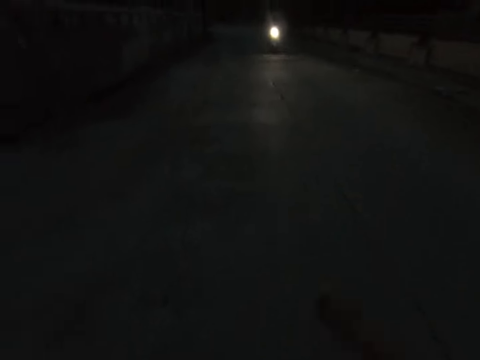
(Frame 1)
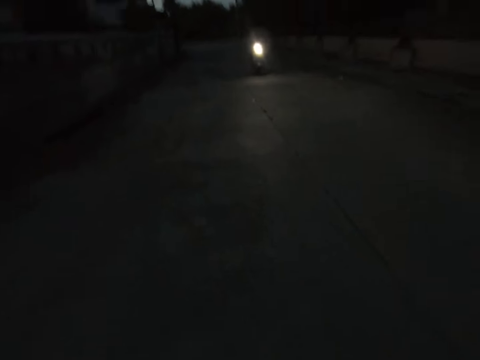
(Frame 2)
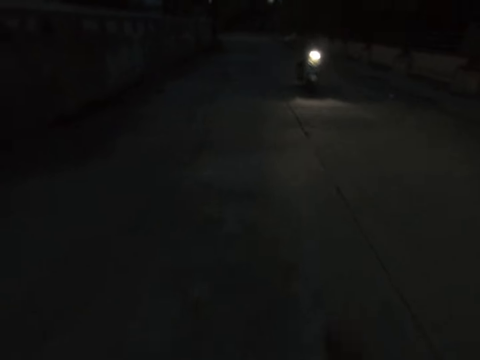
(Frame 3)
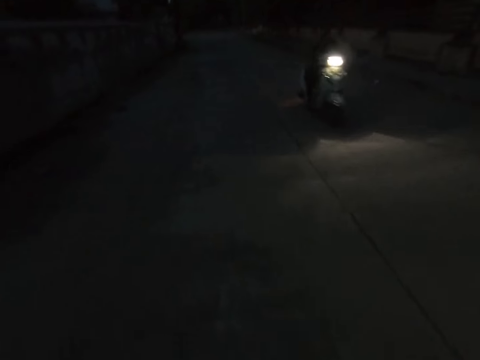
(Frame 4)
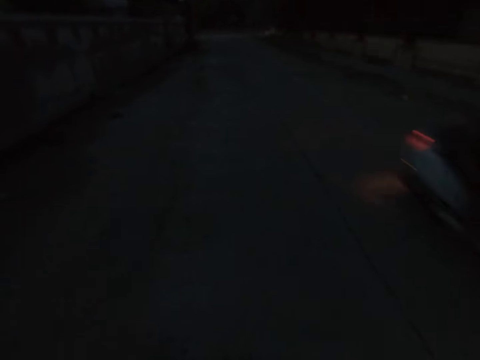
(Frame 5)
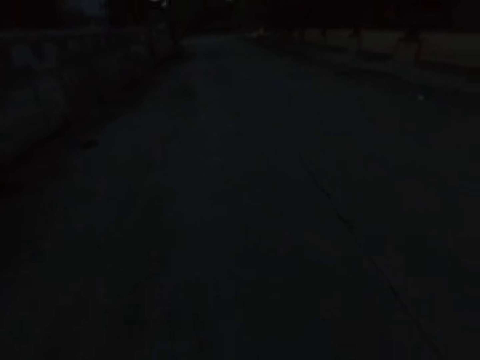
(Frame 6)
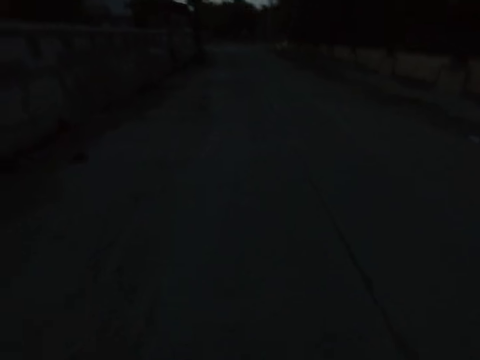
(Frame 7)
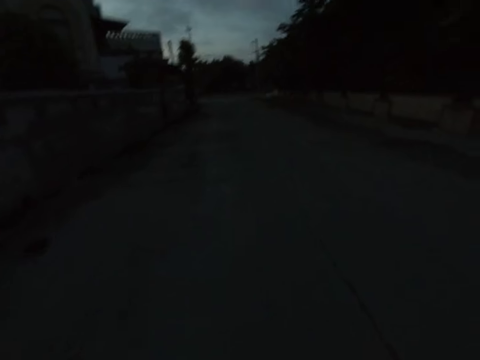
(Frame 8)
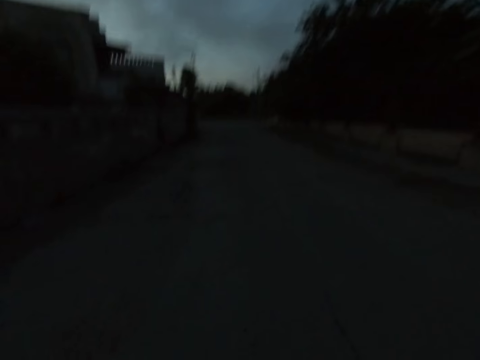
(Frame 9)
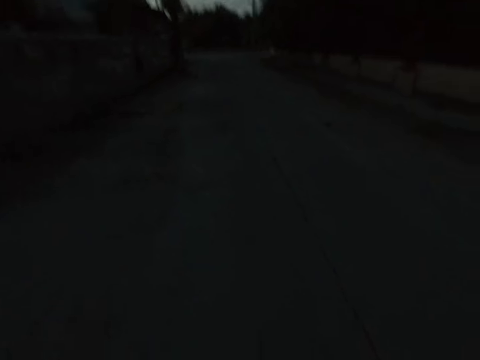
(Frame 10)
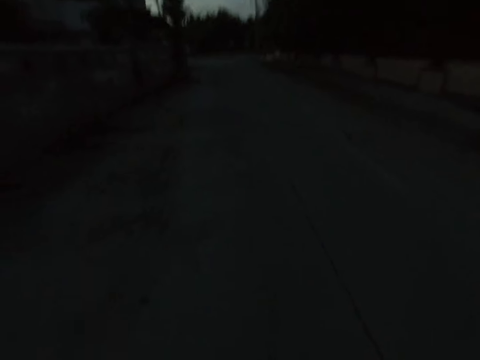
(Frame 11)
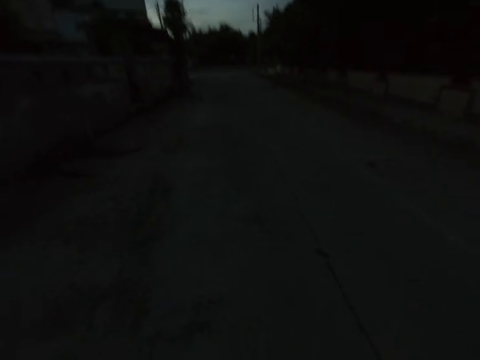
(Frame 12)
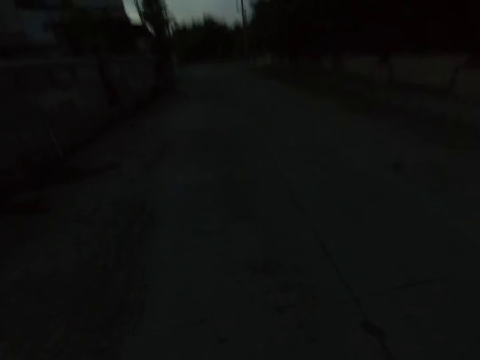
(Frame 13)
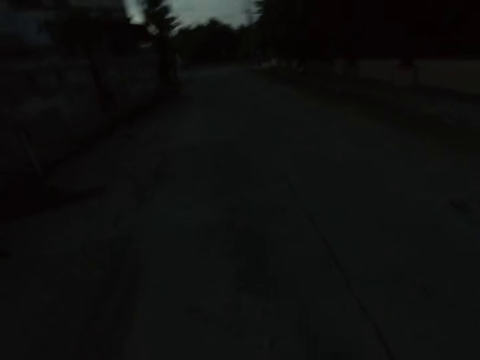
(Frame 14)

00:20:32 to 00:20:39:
A man rides past the camera wearer.

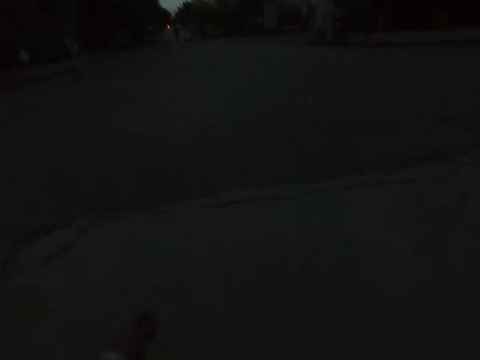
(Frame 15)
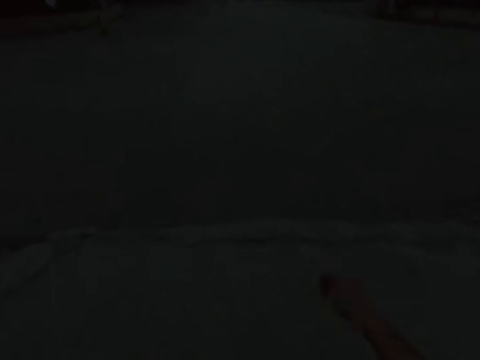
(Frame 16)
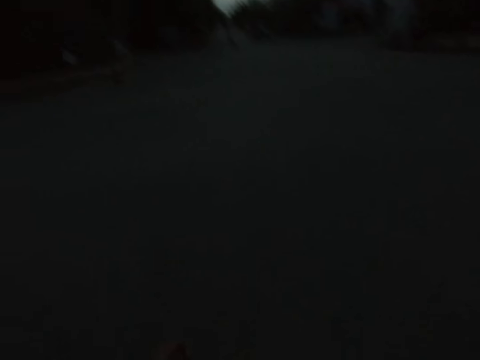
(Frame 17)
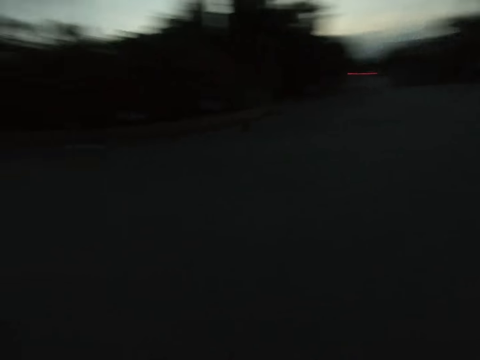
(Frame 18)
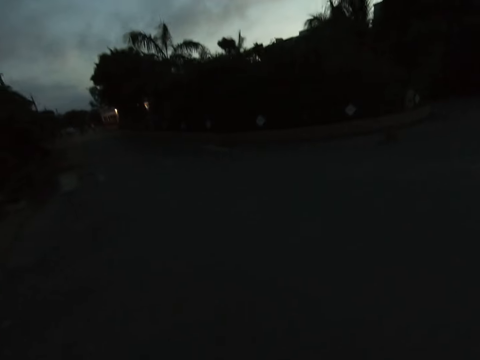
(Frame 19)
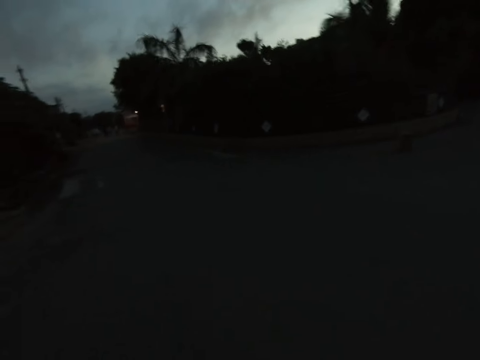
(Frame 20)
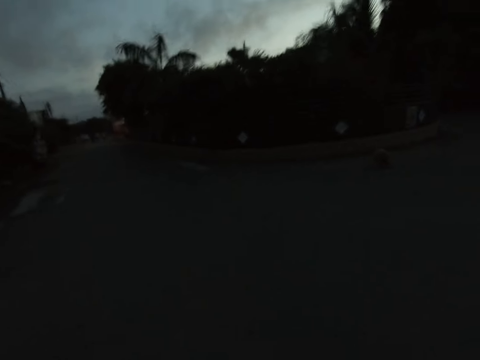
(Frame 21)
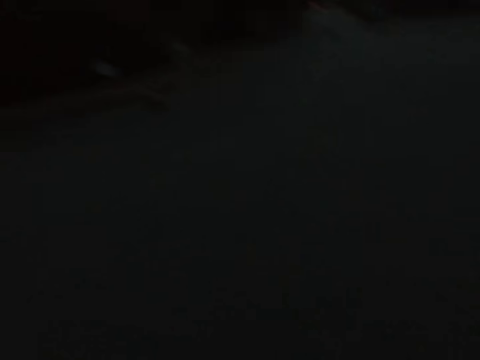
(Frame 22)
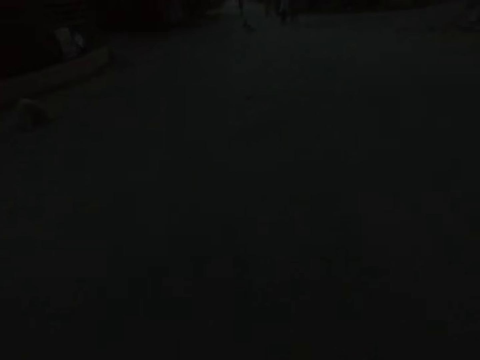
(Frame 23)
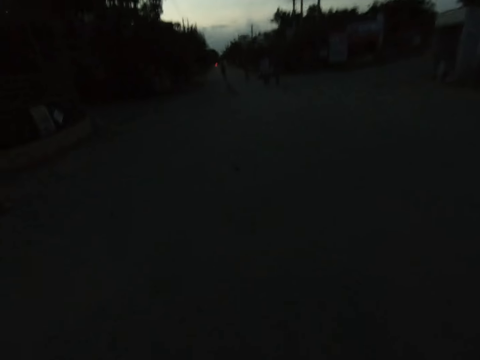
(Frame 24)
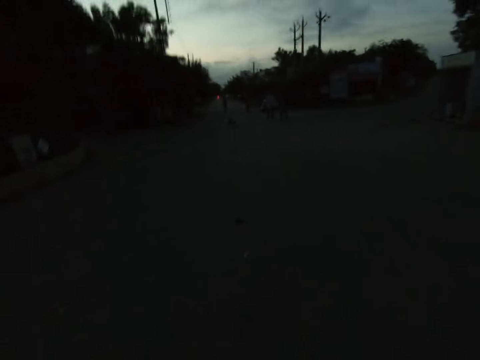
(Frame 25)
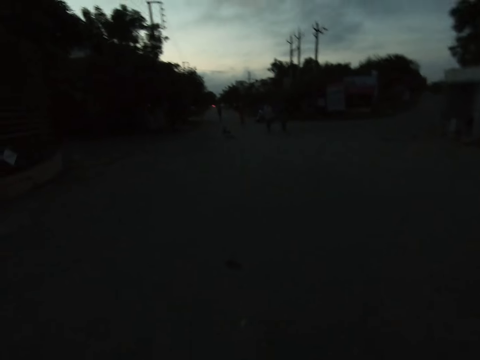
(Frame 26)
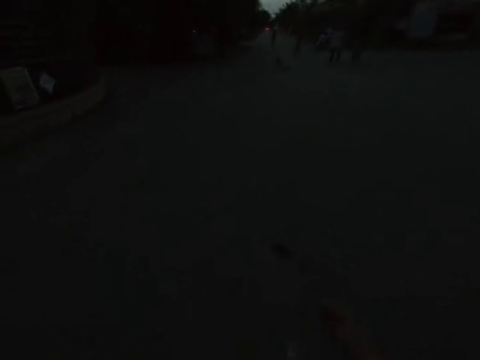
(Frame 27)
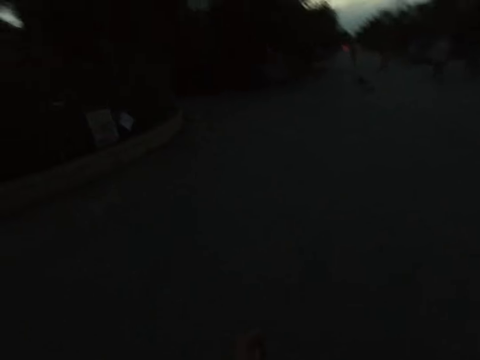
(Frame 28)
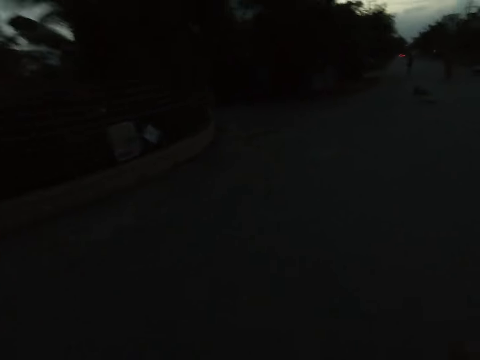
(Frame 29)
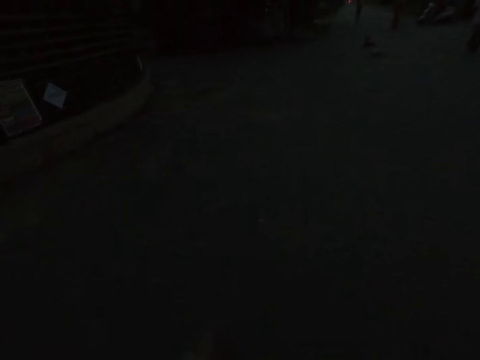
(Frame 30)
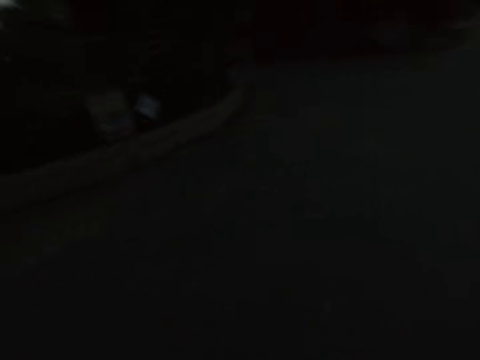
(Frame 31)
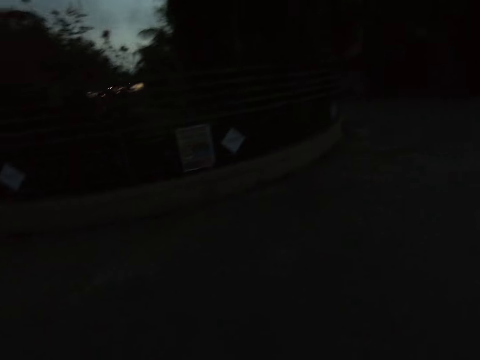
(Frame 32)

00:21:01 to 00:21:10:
The camera wearer looks aside on the road. They cross the road.

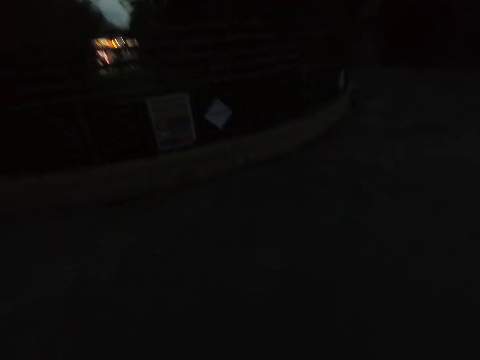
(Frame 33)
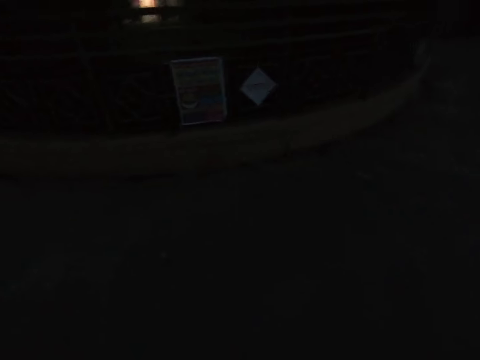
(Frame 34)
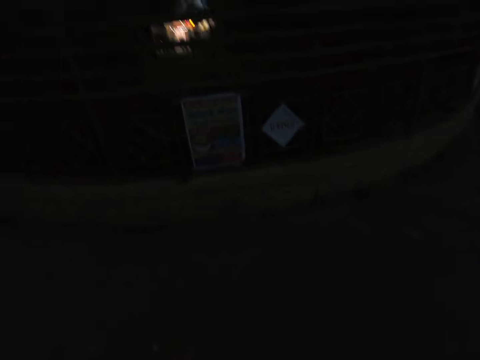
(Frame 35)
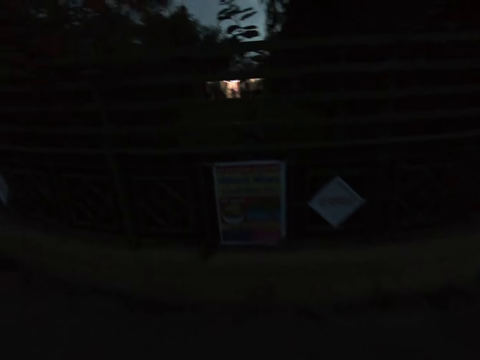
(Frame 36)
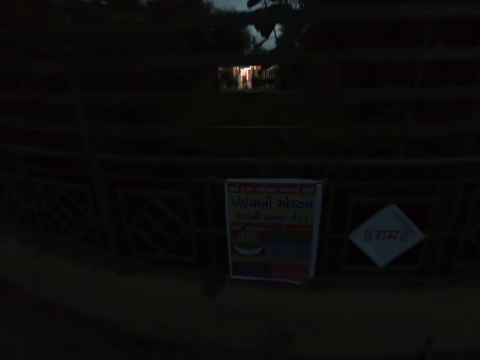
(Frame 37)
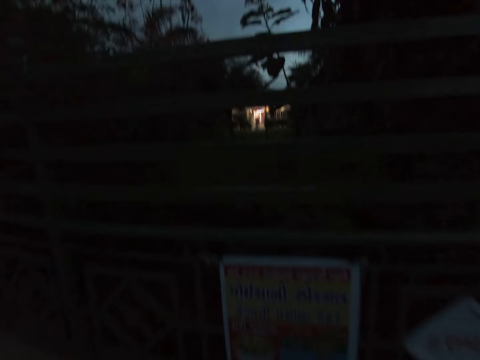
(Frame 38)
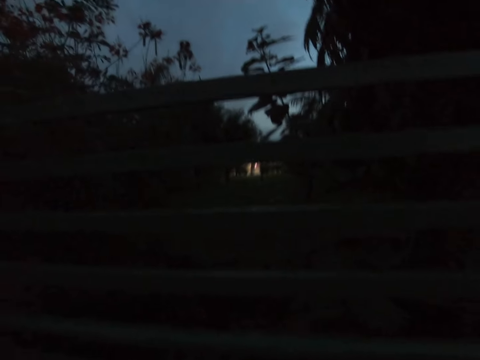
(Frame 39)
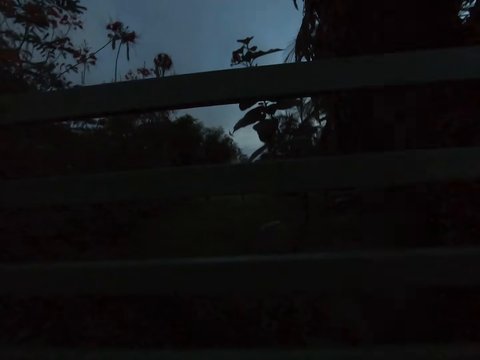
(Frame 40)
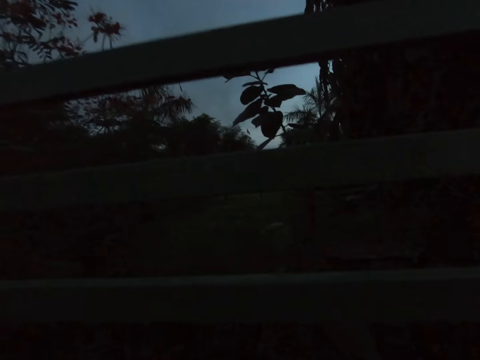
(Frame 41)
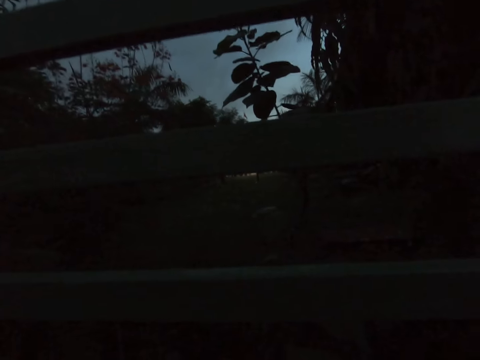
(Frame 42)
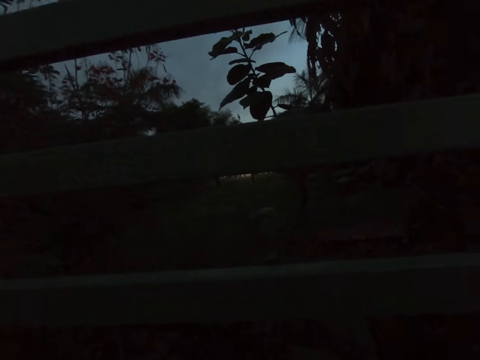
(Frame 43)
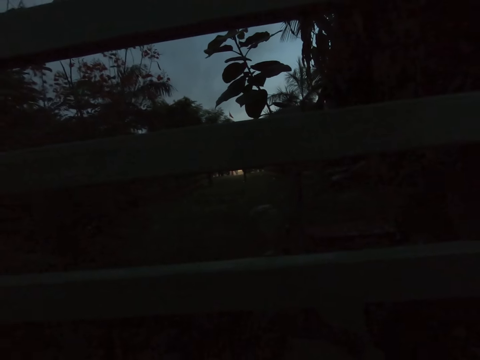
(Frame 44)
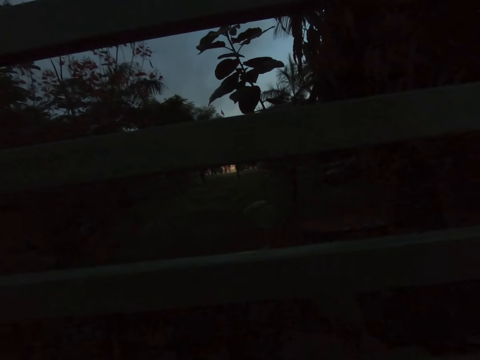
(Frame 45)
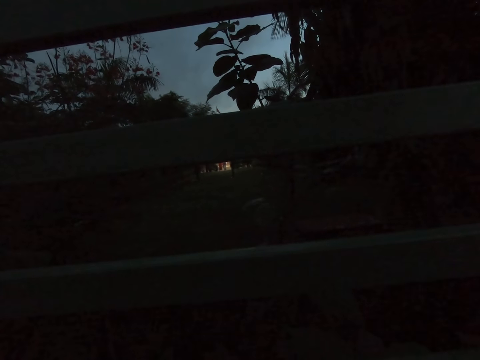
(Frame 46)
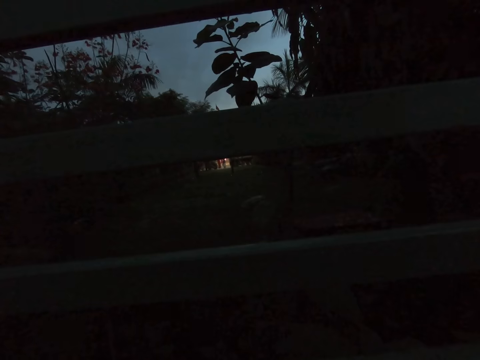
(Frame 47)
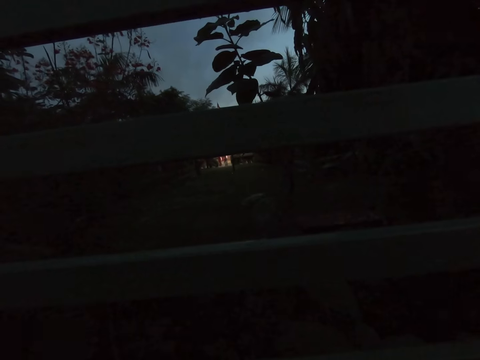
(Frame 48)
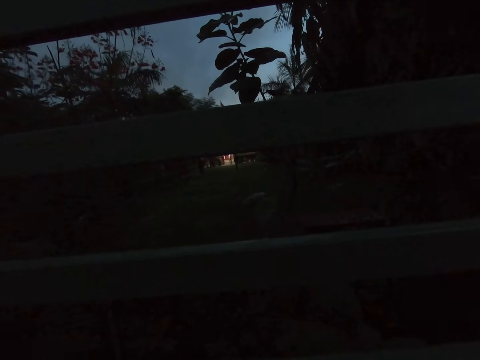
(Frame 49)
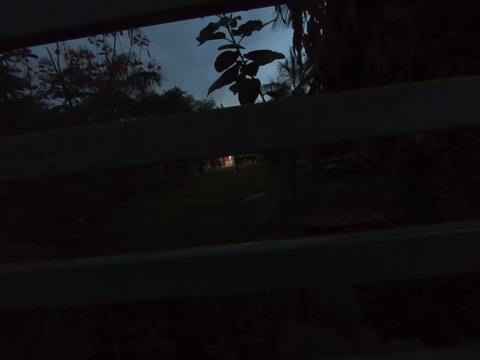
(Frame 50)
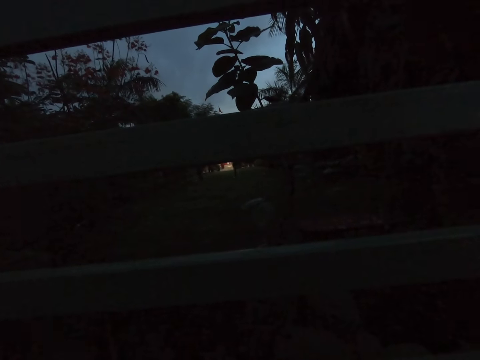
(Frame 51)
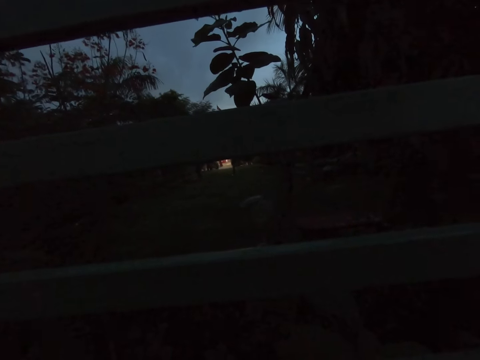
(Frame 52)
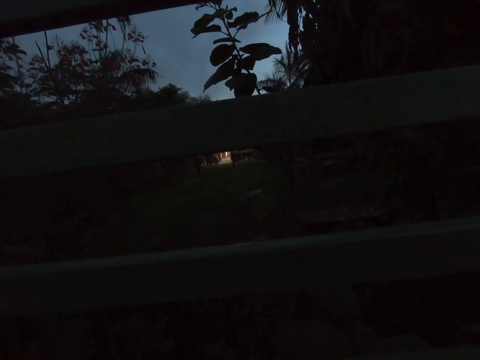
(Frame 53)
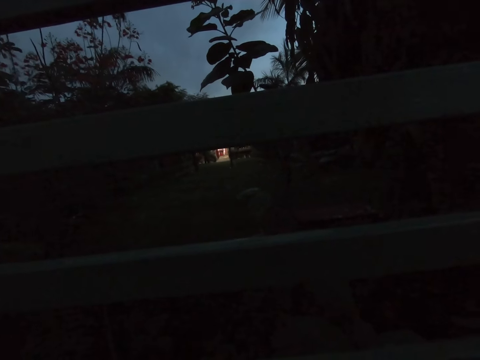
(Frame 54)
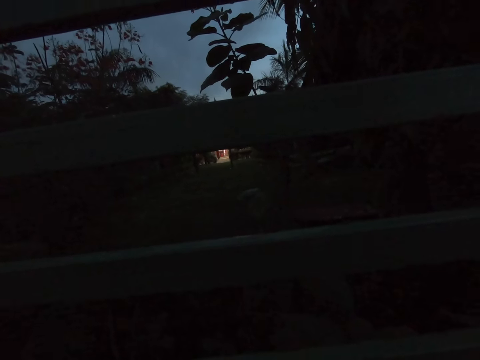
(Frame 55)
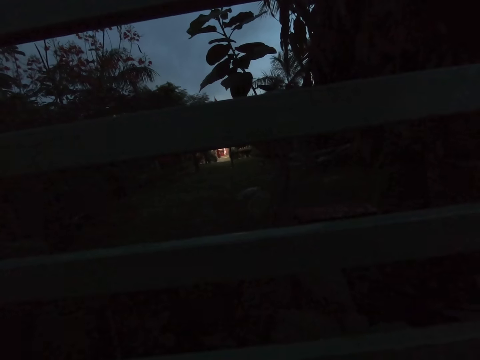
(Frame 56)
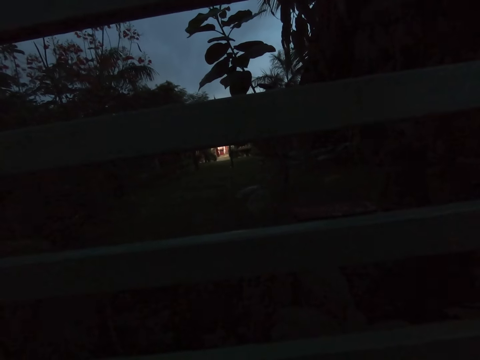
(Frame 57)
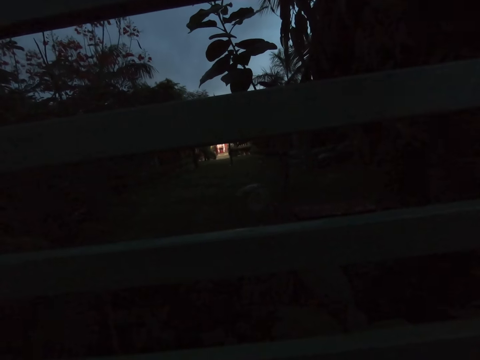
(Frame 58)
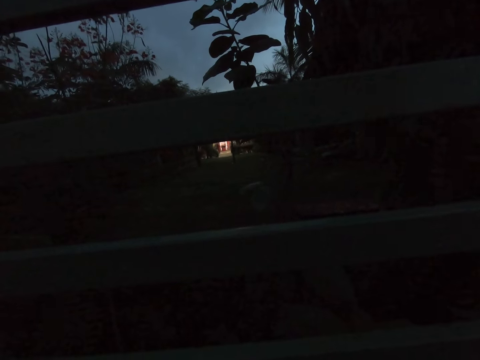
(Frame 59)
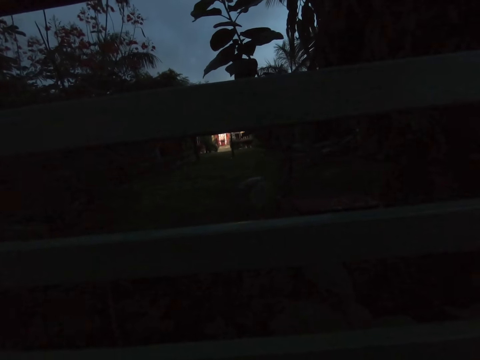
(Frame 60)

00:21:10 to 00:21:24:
The camera wearer kneels beside the road.
